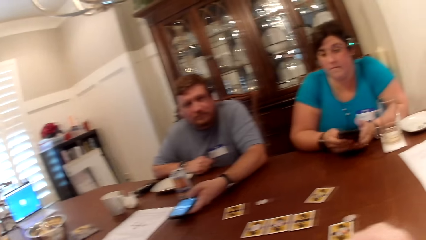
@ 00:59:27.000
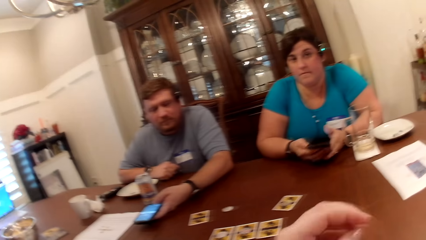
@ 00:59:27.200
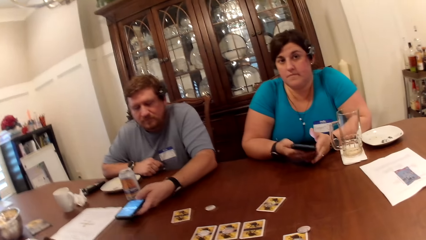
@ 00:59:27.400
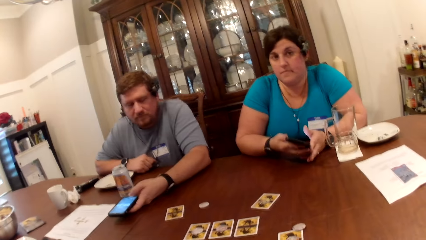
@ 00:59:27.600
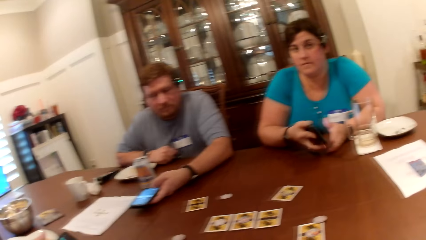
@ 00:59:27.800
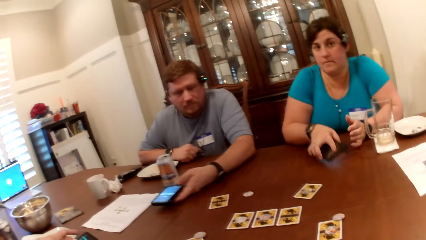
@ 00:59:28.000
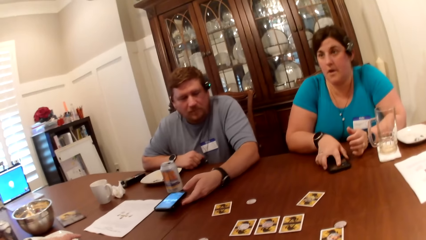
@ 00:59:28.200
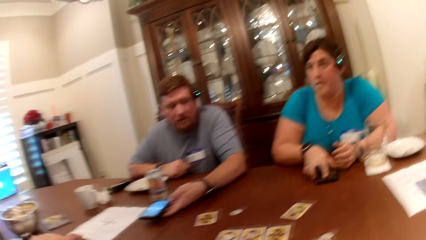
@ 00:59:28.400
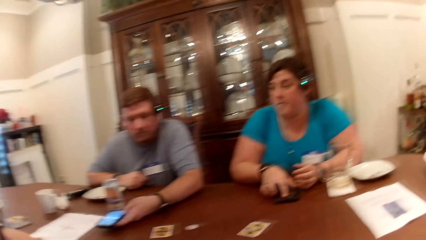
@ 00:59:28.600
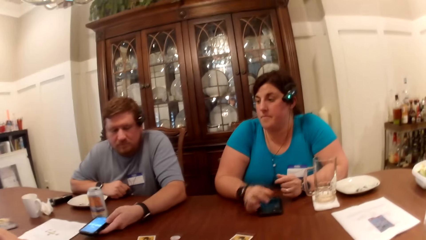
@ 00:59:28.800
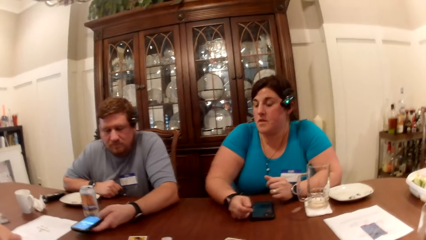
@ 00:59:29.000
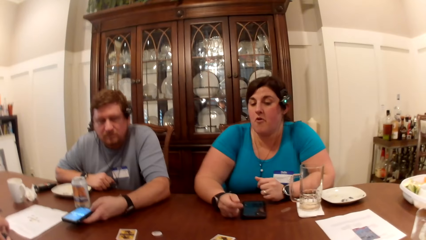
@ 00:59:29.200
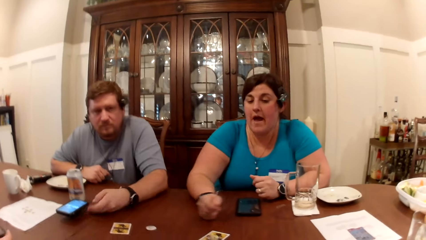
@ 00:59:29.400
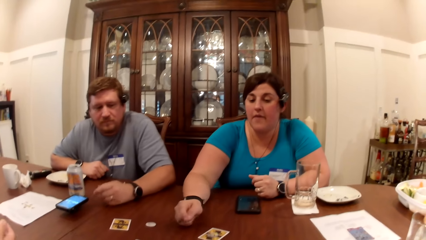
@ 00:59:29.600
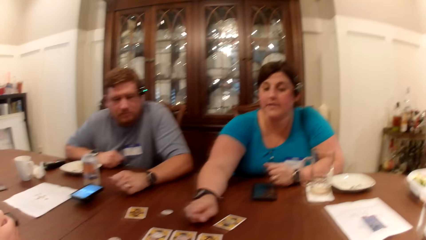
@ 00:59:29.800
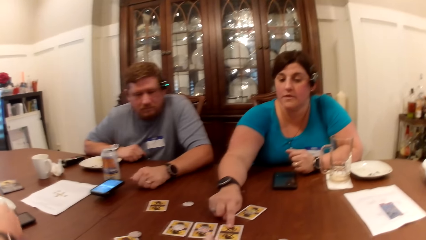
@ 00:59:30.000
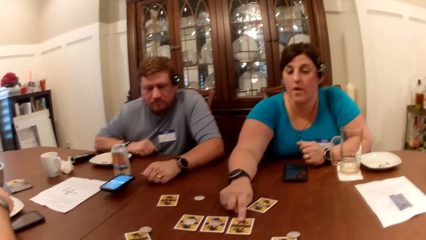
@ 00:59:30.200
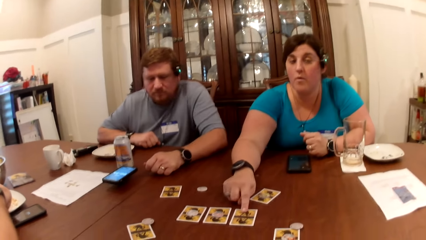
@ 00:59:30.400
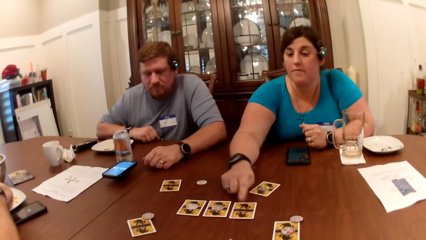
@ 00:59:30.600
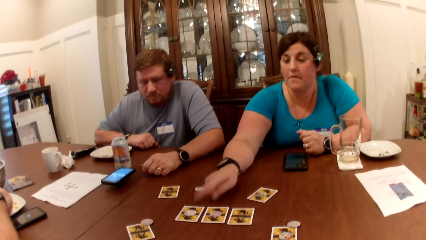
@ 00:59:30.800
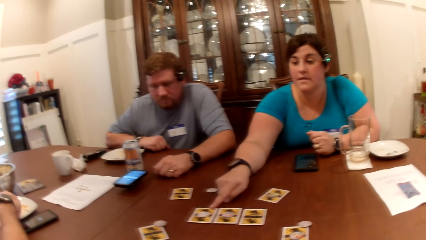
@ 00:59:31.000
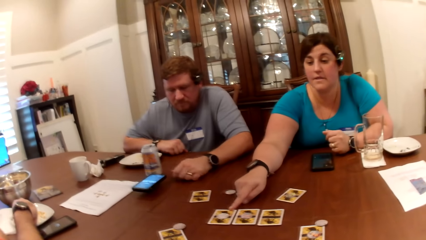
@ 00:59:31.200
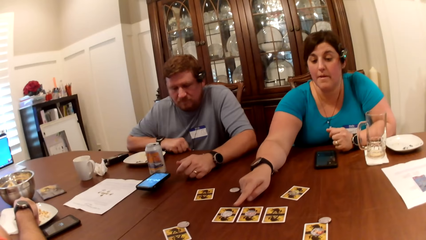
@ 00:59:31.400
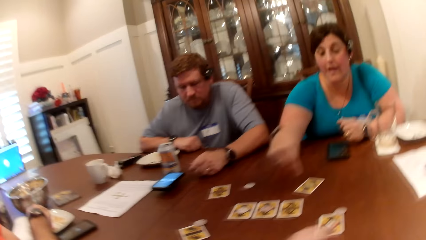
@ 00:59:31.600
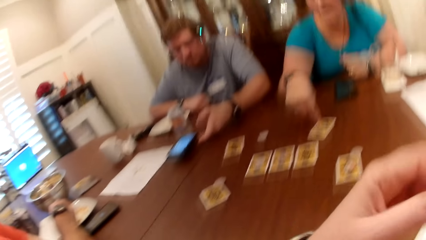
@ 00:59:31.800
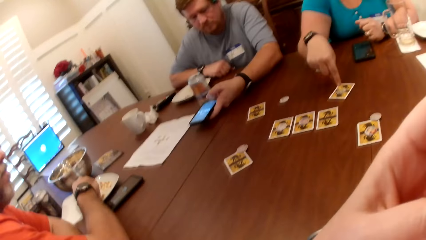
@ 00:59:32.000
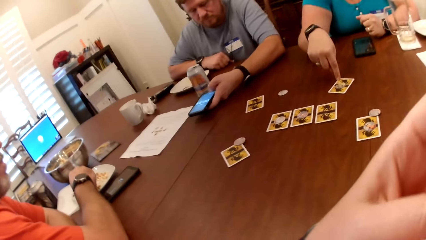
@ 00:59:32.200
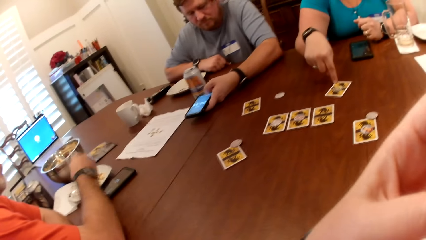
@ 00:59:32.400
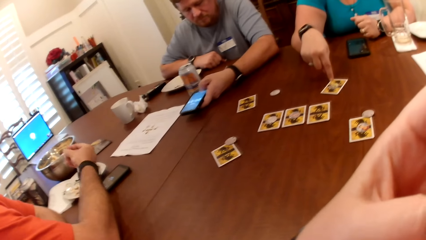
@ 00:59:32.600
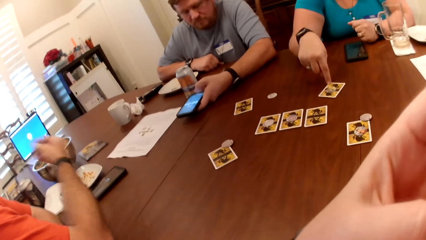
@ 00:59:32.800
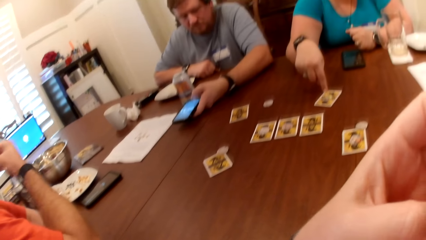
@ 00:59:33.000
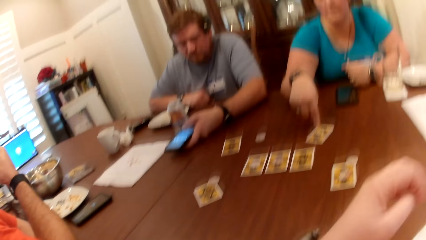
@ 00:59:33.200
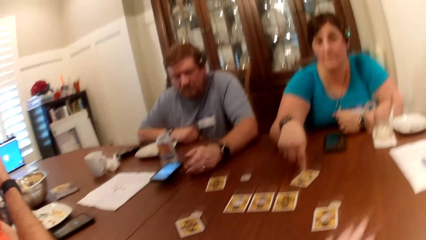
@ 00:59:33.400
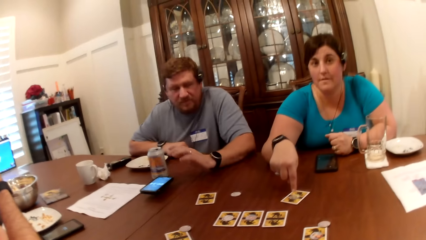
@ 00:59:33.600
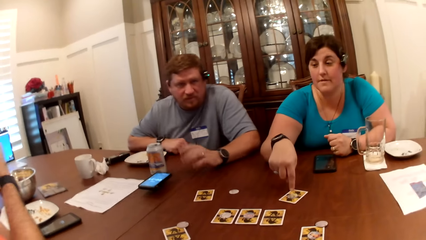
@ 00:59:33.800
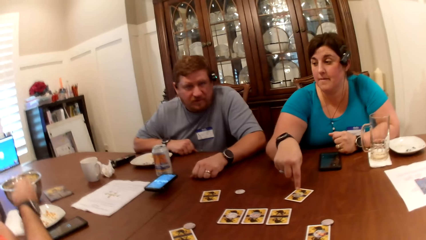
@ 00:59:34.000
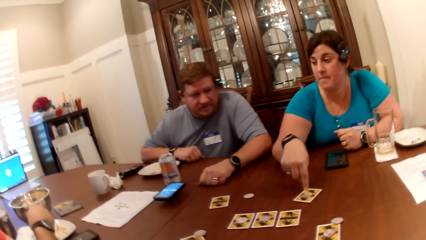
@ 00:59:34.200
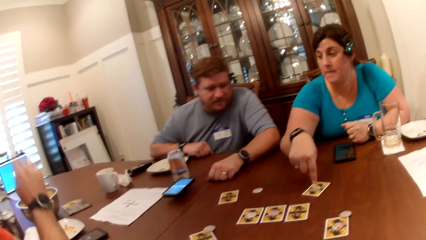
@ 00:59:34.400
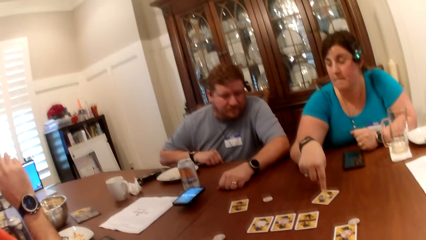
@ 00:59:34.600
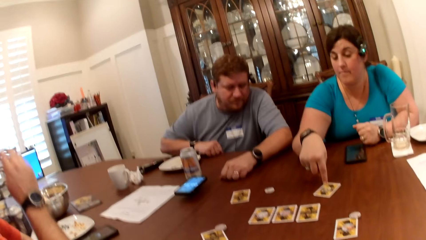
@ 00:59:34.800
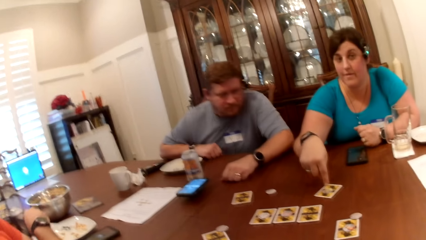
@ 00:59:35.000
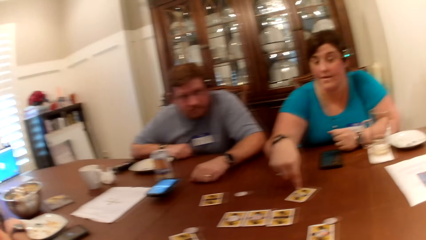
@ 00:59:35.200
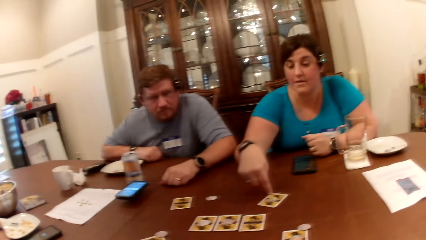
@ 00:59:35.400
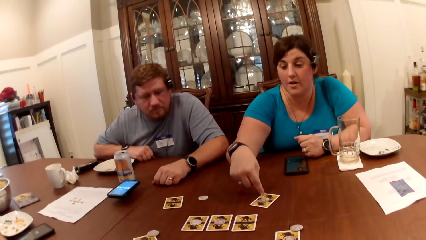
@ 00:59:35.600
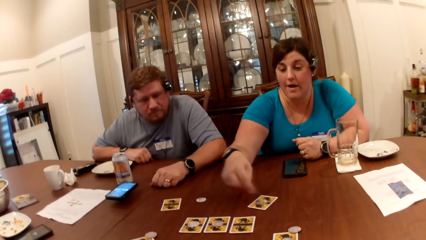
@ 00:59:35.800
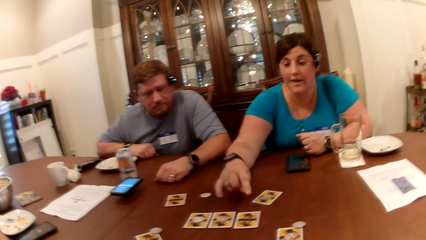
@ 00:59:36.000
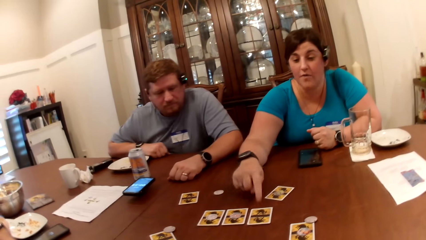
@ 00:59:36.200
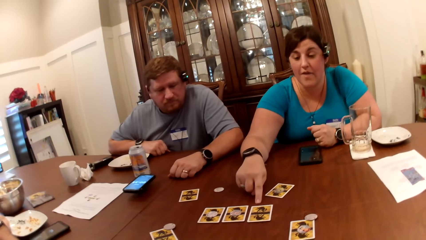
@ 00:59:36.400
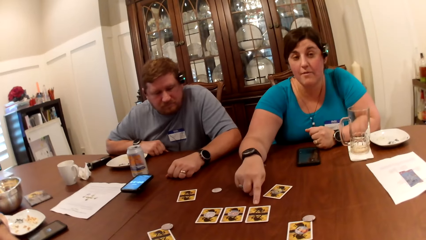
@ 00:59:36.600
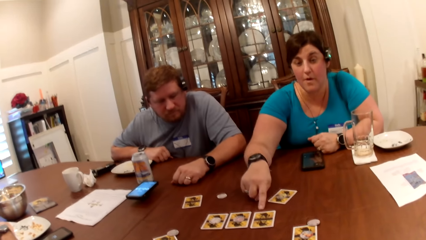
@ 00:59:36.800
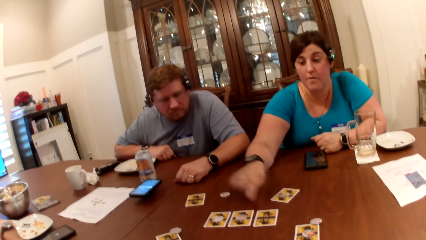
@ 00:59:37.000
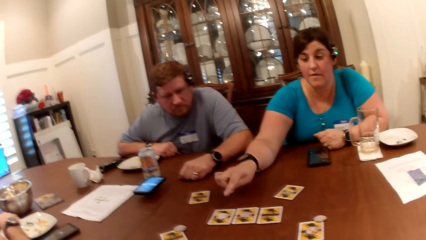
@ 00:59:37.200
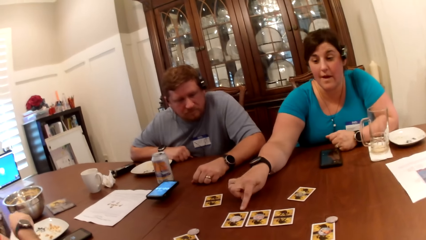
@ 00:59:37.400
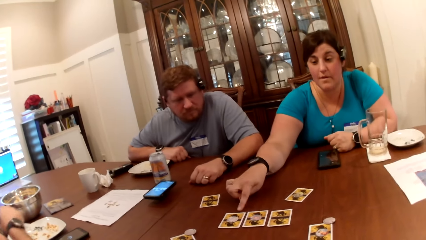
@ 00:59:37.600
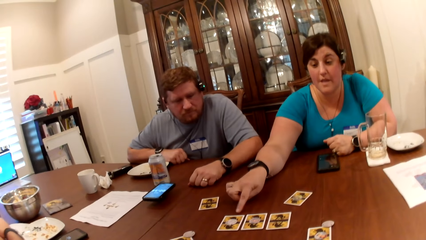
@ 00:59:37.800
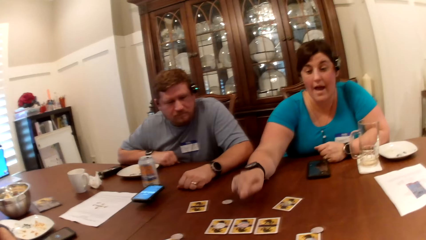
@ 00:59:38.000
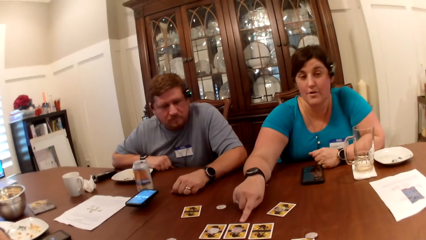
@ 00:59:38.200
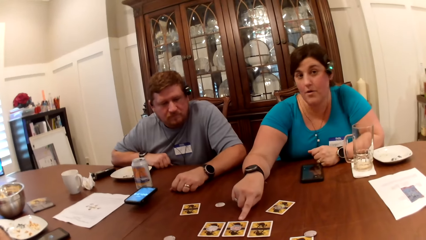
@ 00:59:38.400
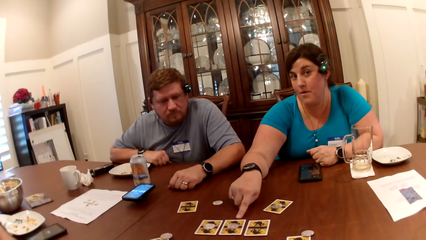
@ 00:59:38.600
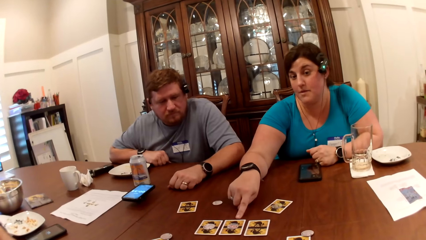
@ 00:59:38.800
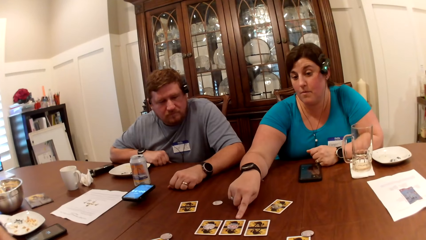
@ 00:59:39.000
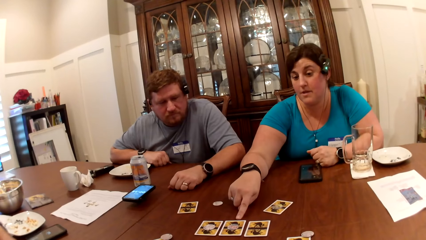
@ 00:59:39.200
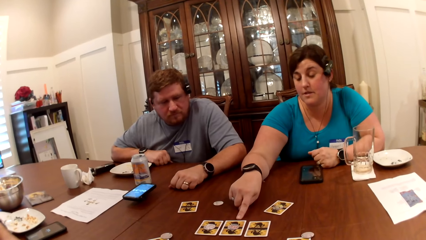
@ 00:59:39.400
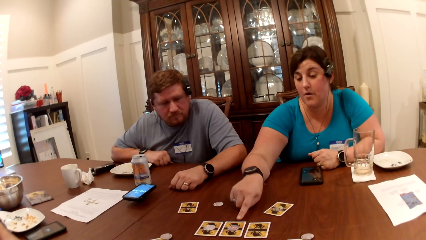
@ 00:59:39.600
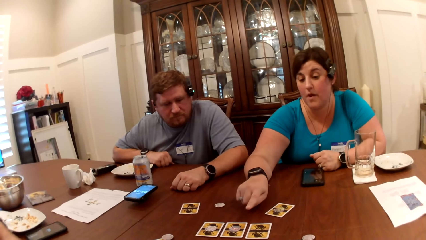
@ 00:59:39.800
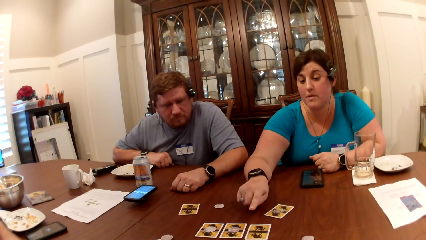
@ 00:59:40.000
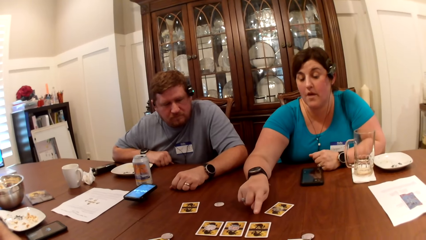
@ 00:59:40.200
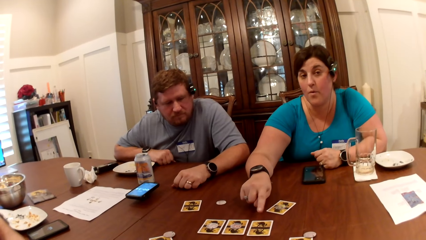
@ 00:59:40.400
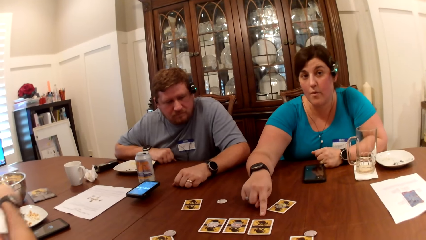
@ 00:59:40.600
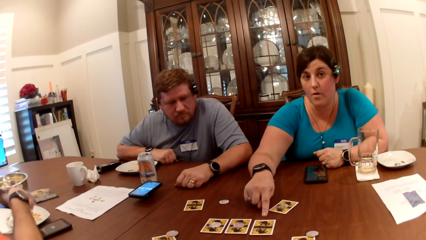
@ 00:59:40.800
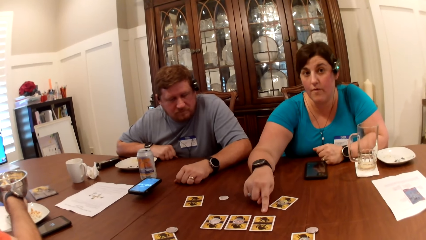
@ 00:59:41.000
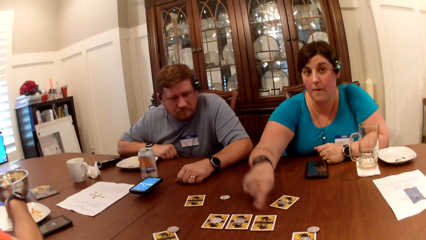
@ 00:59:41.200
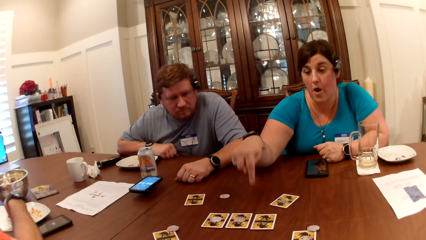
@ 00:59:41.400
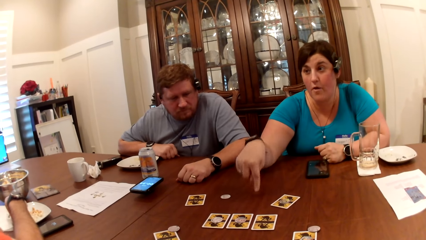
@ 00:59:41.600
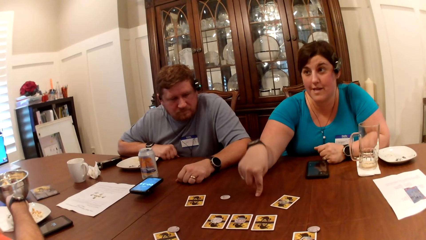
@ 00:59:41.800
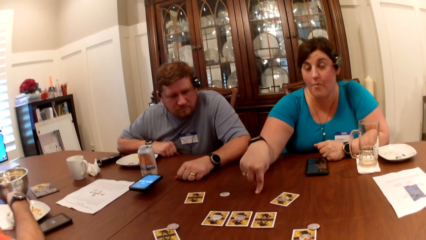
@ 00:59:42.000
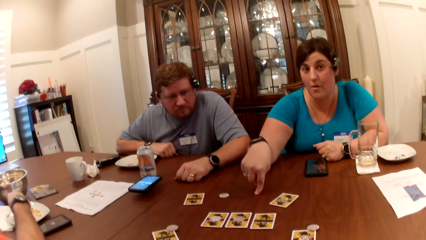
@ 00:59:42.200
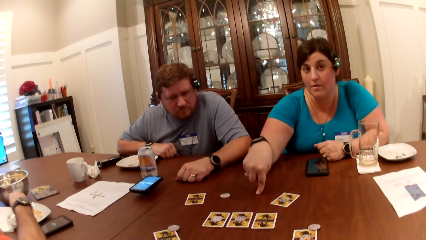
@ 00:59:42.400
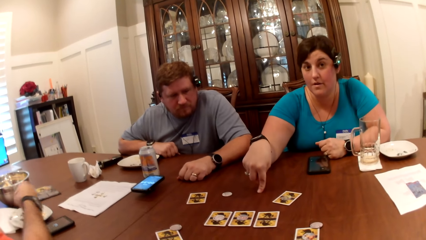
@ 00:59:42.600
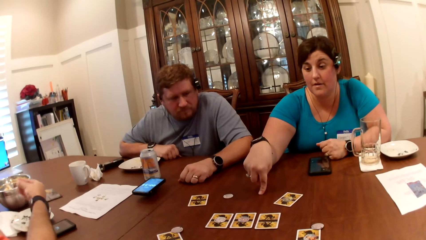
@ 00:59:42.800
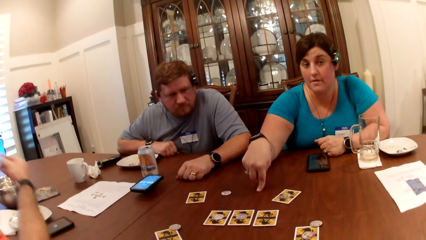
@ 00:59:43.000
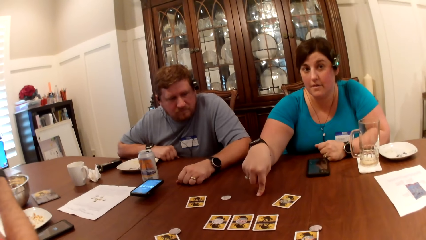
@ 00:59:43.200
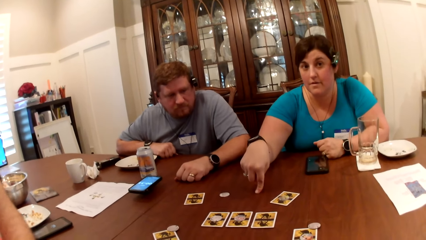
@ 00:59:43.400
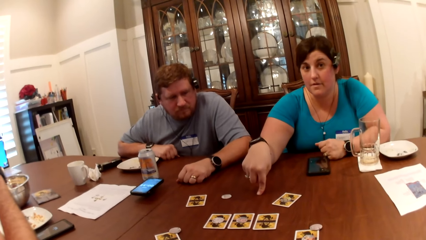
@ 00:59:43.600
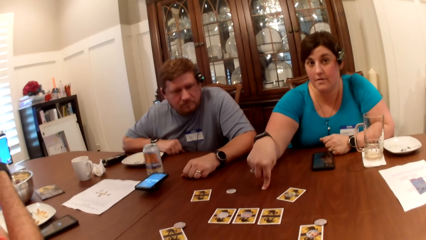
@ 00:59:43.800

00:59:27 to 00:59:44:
A woman puts the phone on the table. The woman touches the cards on the table with her right hand. The woman makes a gesture. A man takes popcorn from a plate with his right hand.
